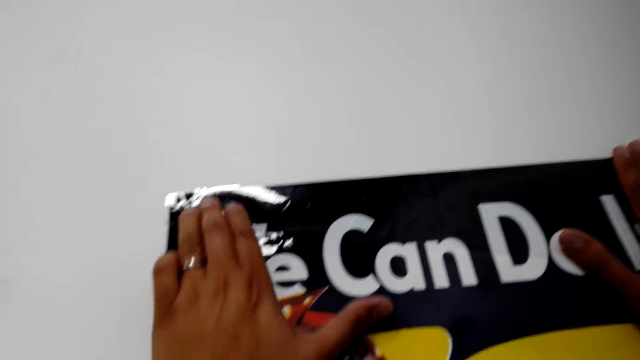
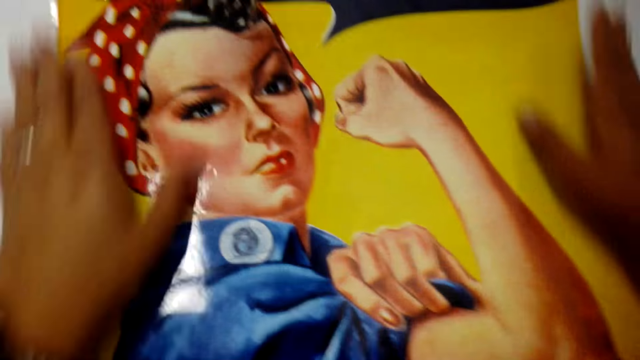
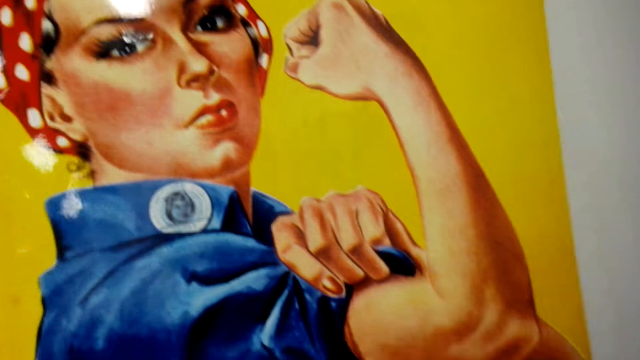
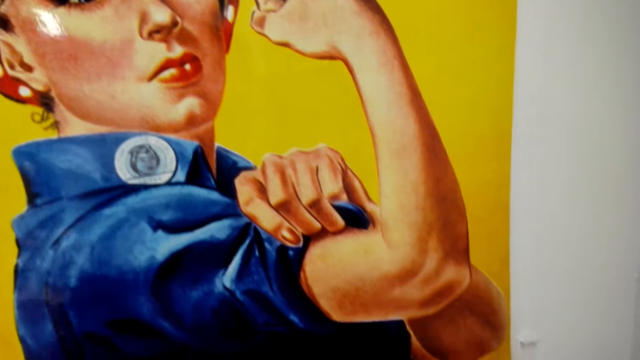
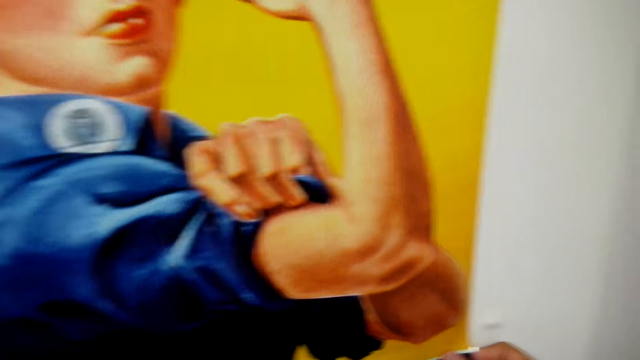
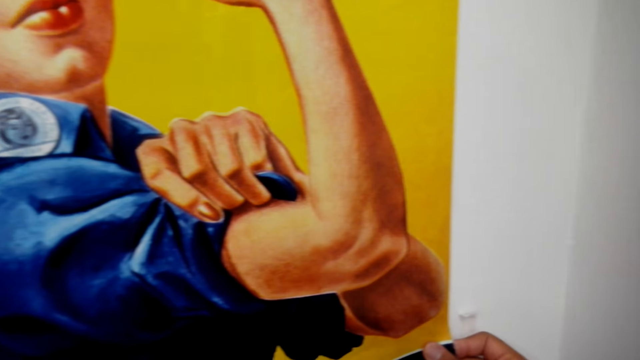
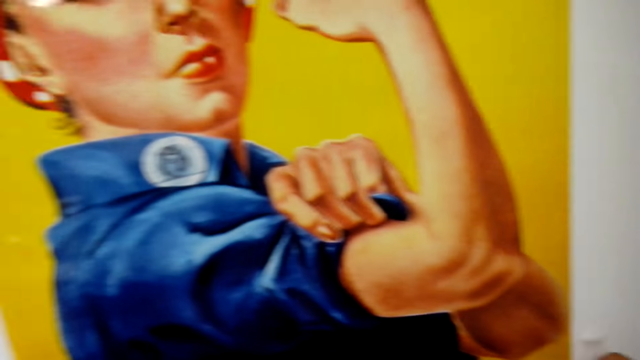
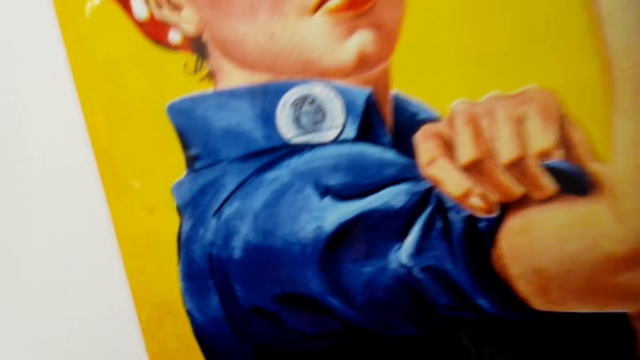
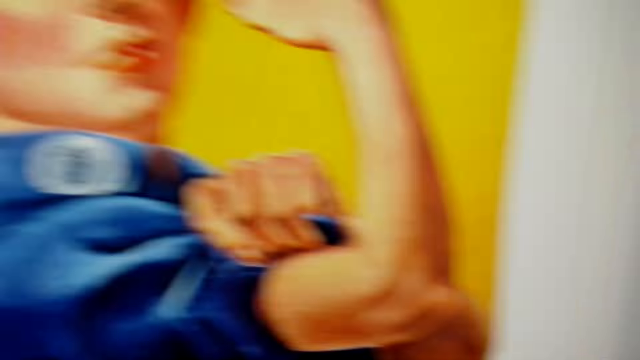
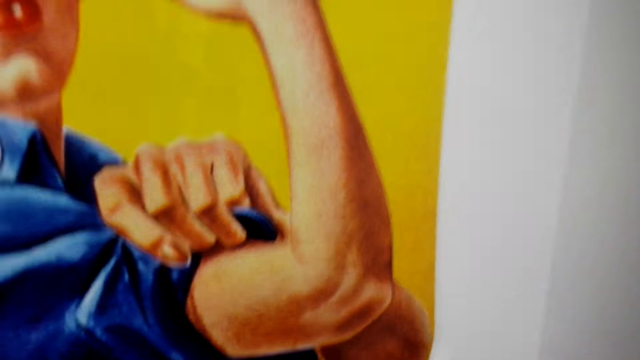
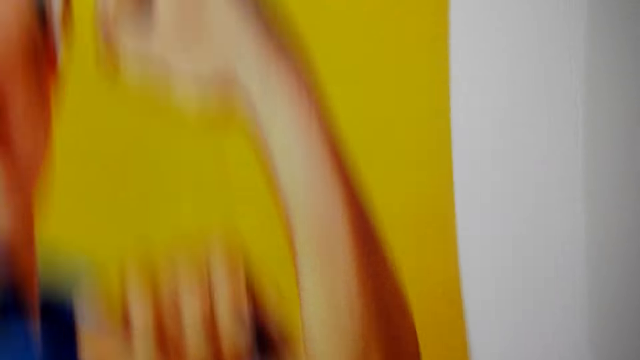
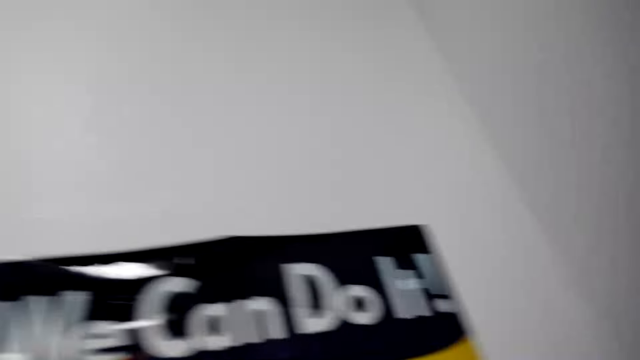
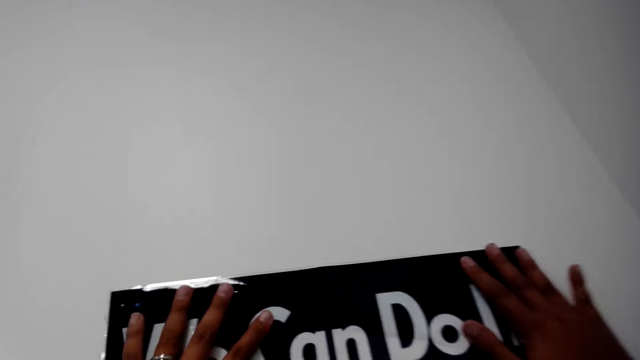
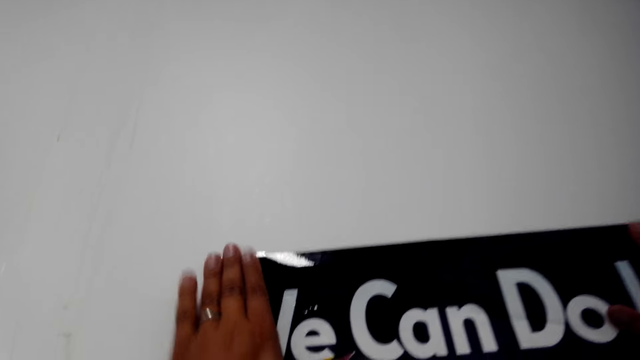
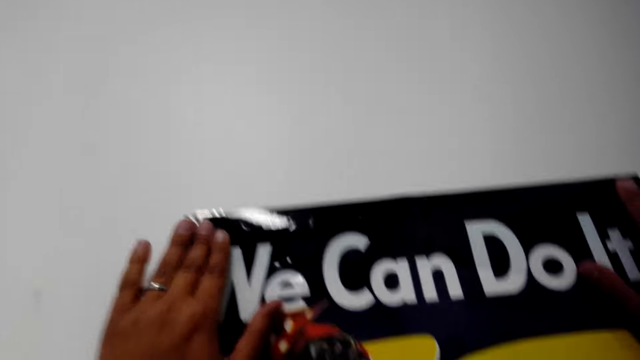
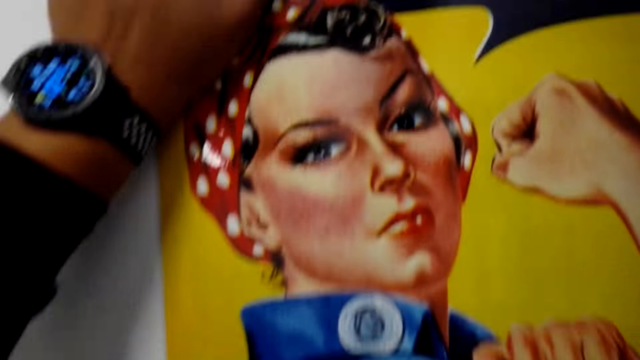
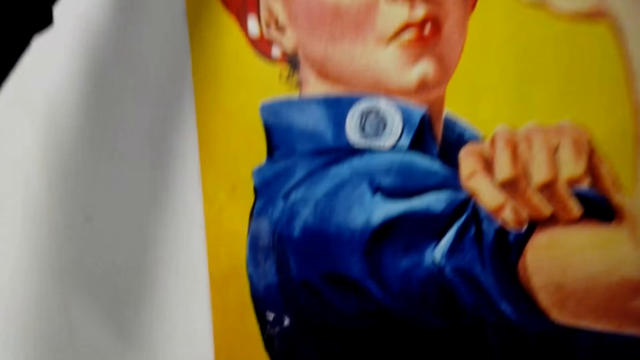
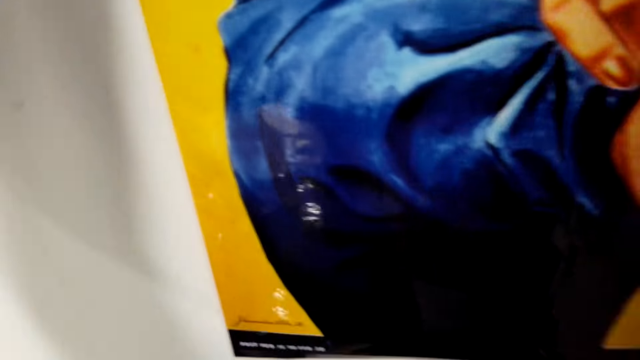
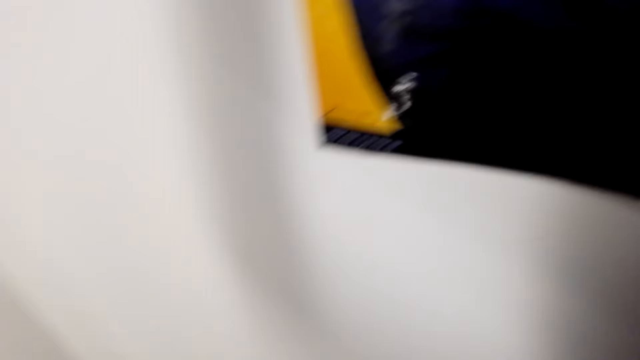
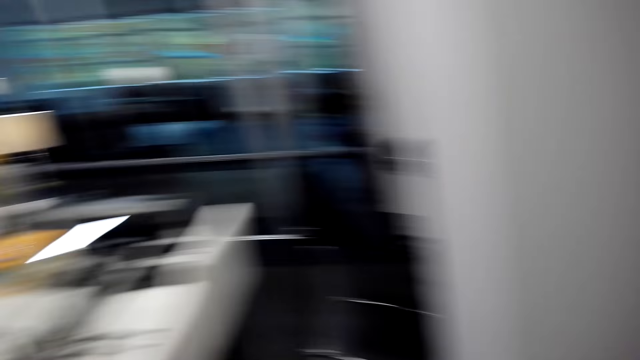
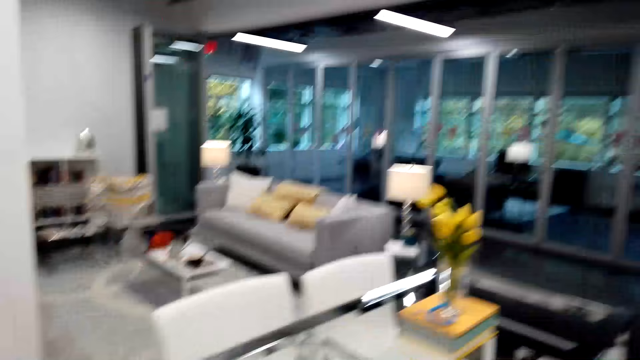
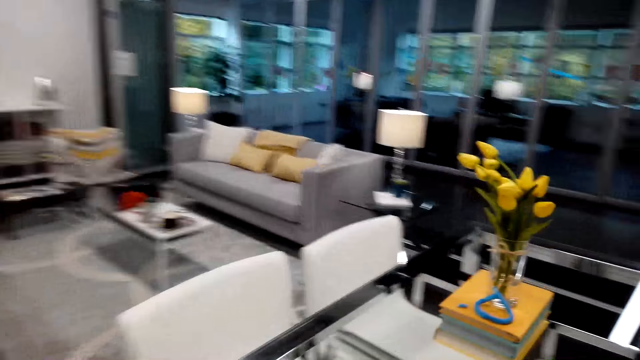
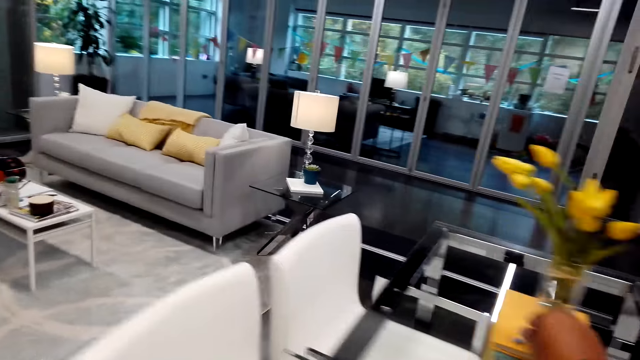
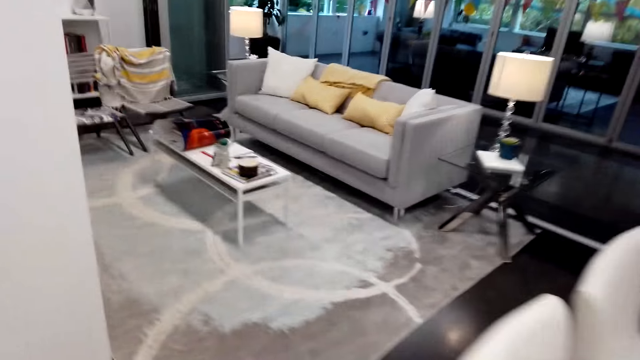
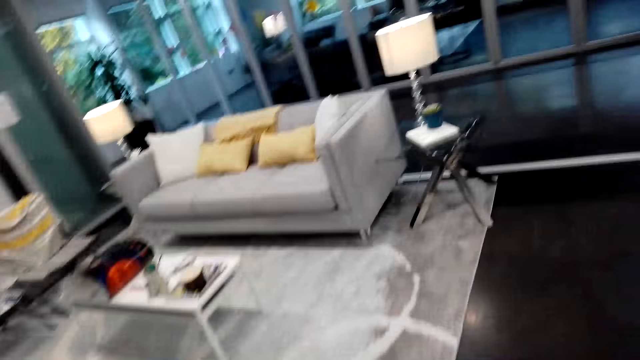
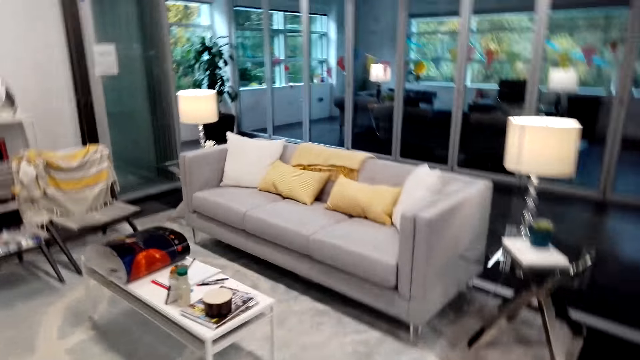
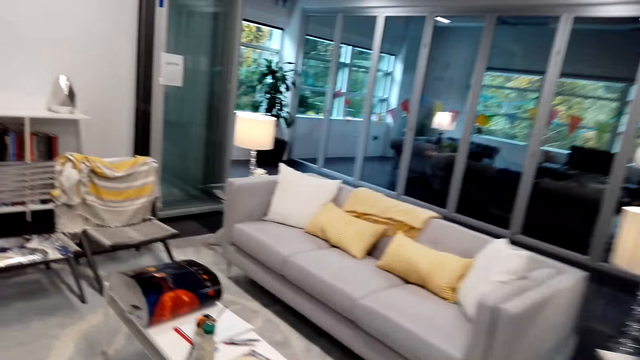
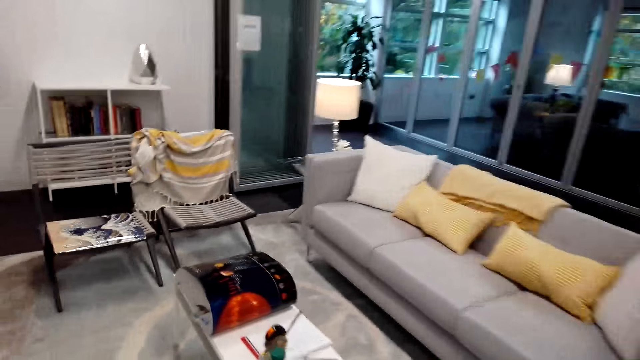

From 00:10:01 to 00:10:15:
The camera wearer walks around.

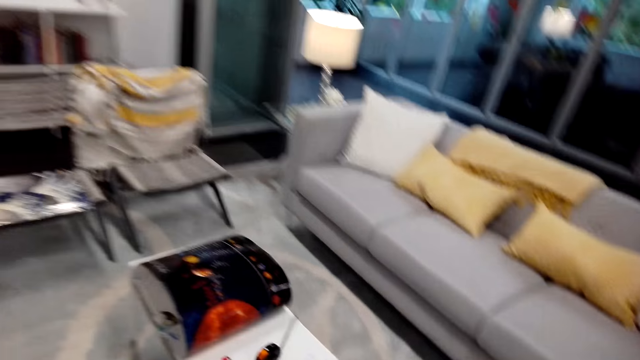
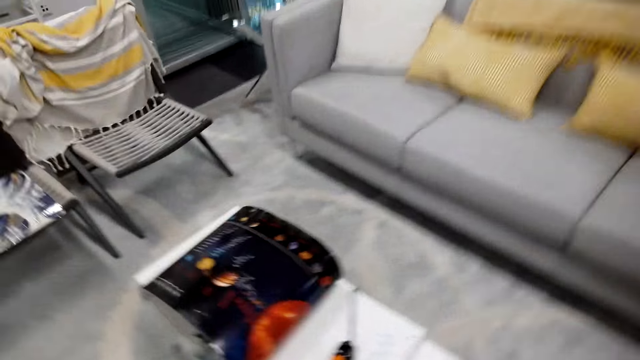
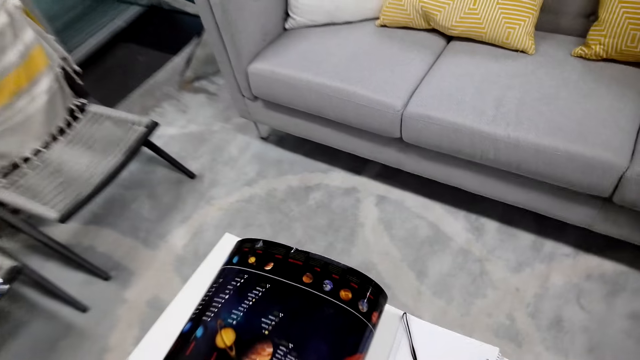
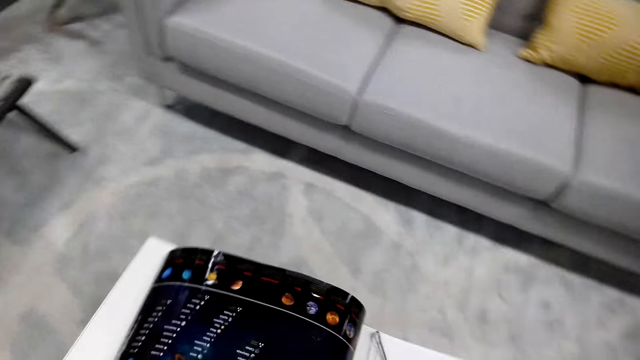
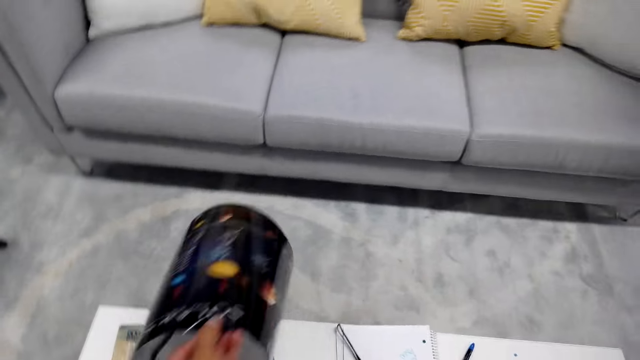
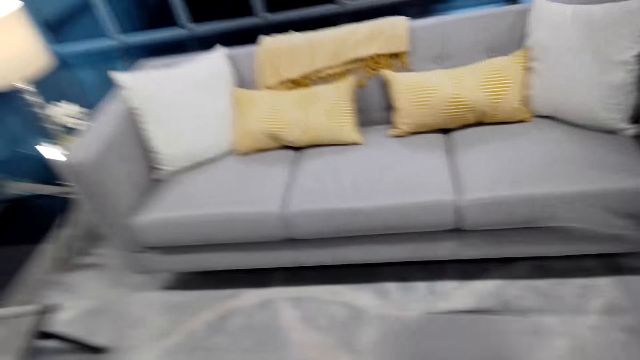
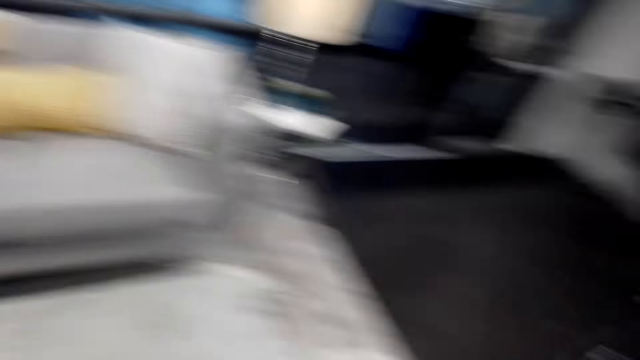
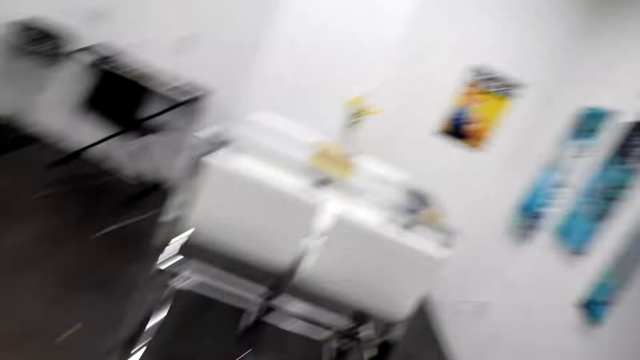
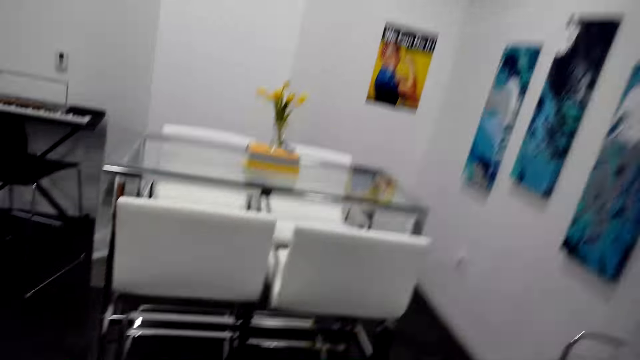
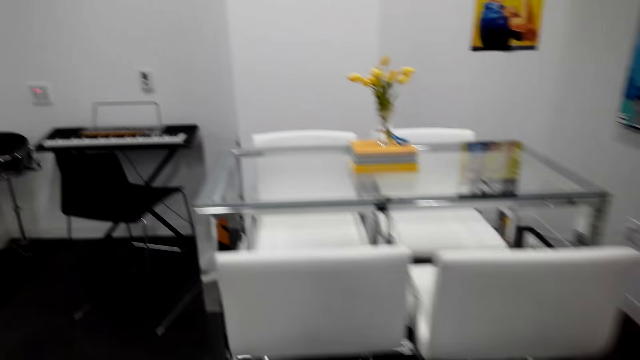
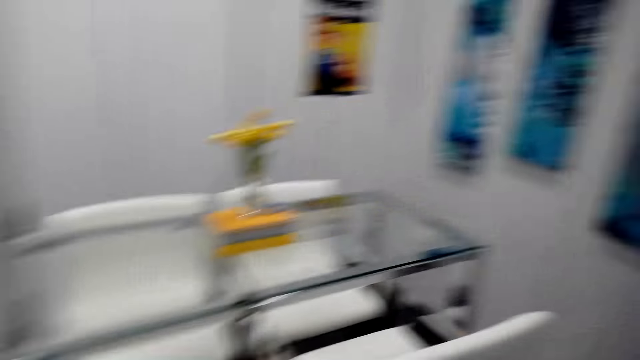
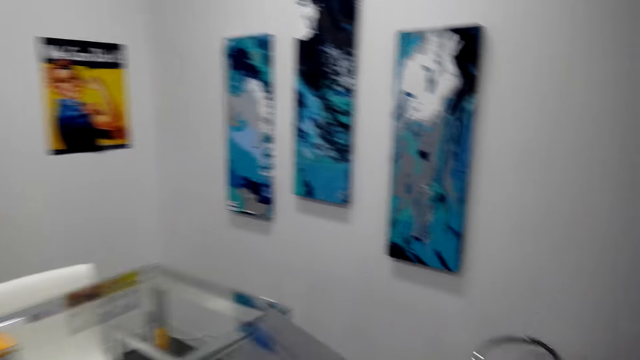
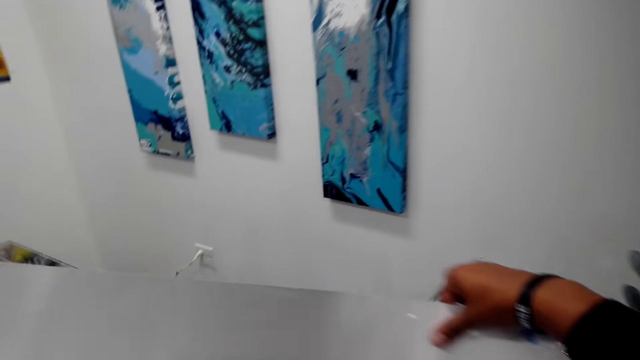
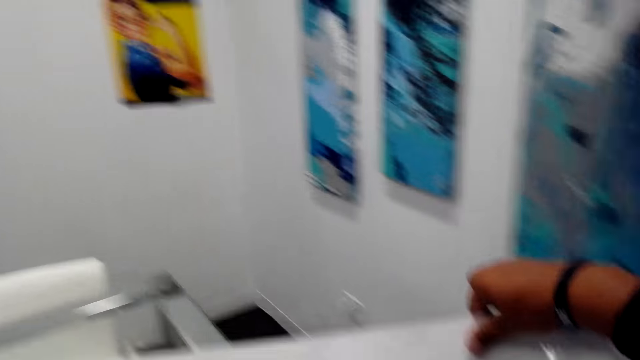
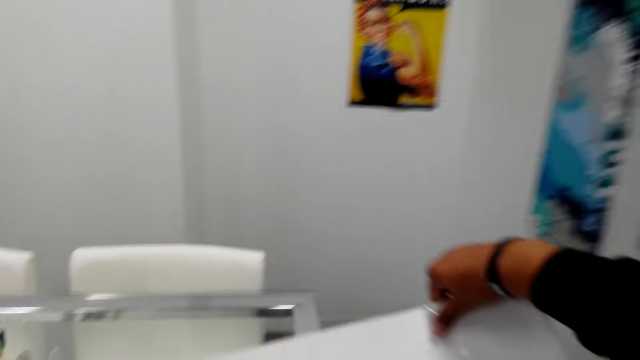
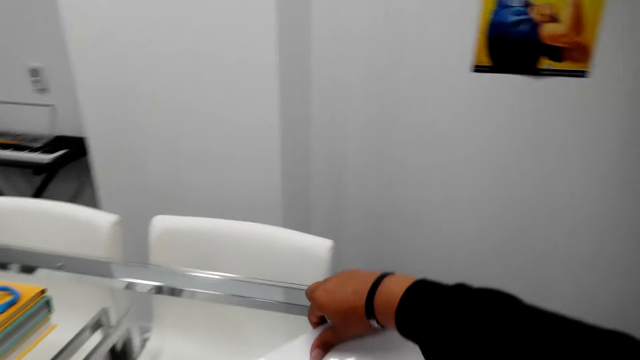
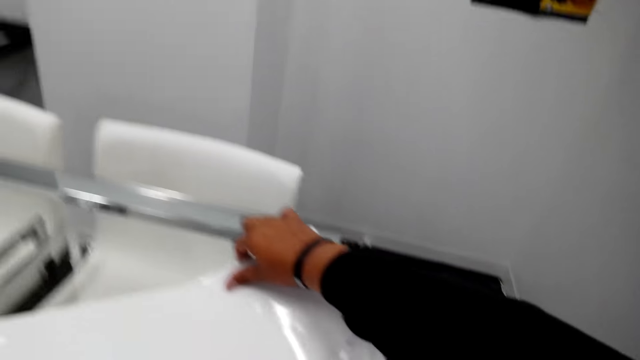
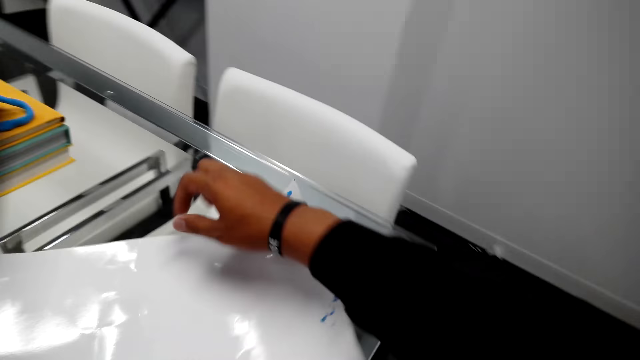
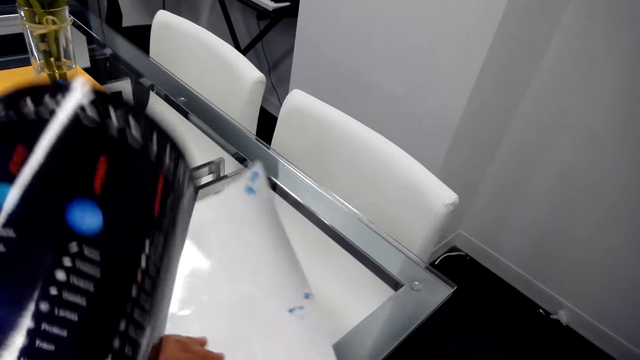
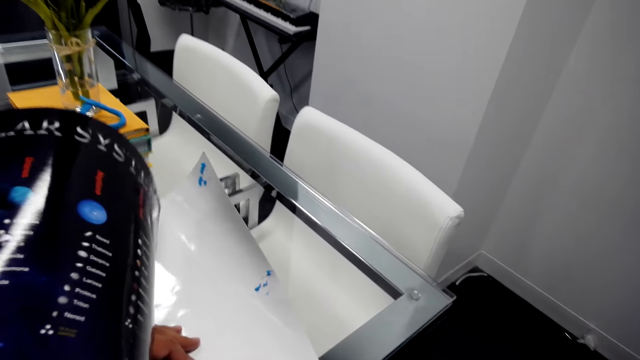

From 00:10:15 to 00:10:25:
The camera wearer picks a paper from the table. They walk around. They put the paper on the table.
